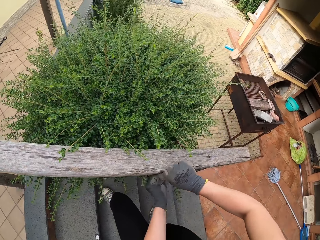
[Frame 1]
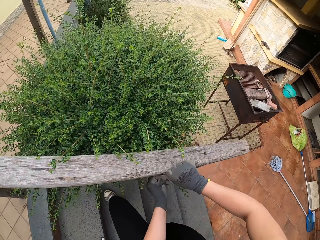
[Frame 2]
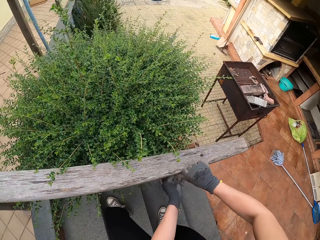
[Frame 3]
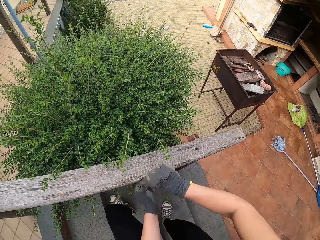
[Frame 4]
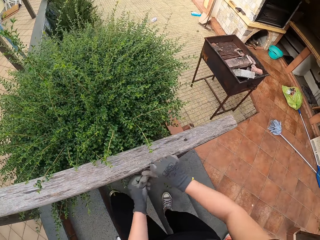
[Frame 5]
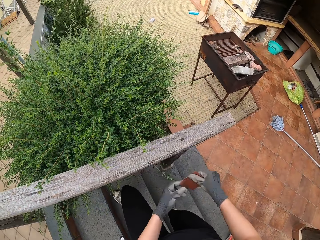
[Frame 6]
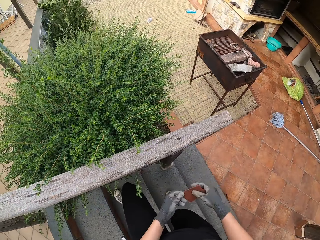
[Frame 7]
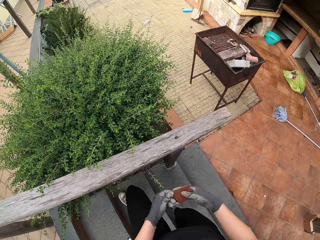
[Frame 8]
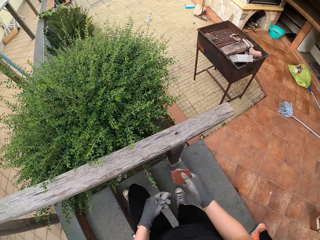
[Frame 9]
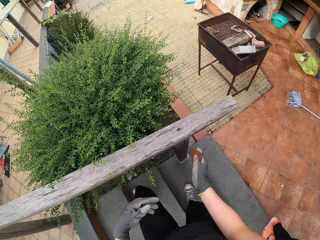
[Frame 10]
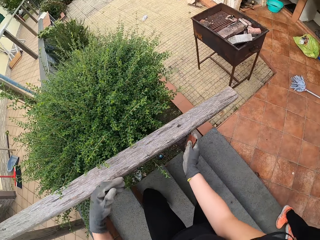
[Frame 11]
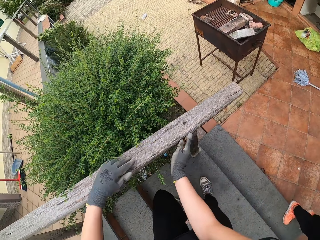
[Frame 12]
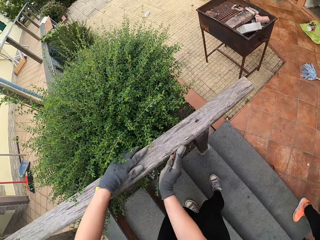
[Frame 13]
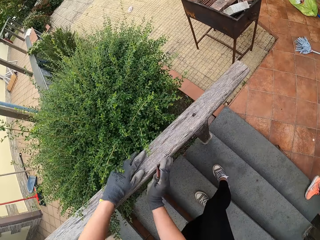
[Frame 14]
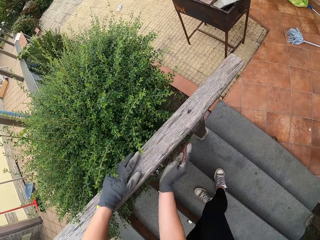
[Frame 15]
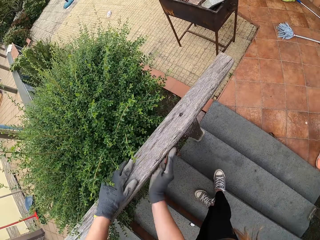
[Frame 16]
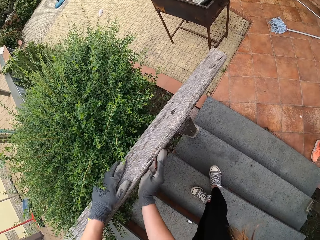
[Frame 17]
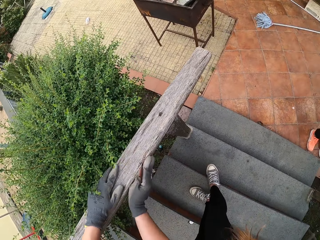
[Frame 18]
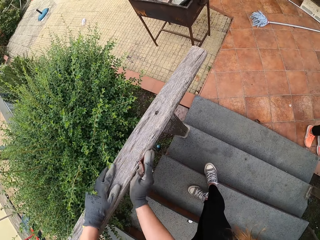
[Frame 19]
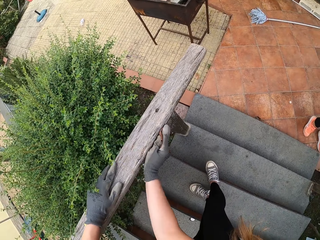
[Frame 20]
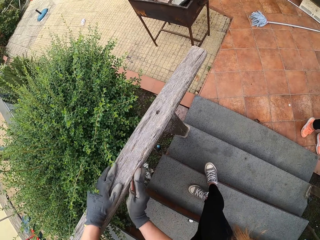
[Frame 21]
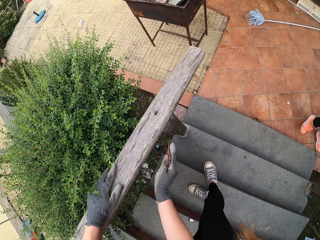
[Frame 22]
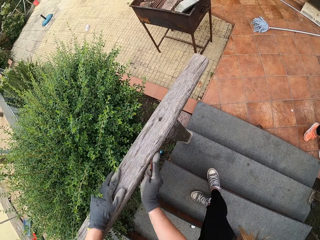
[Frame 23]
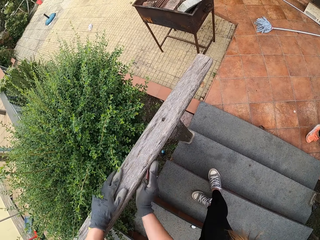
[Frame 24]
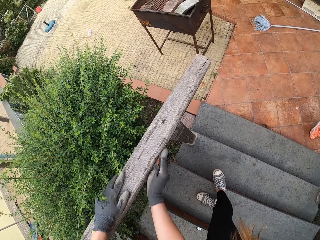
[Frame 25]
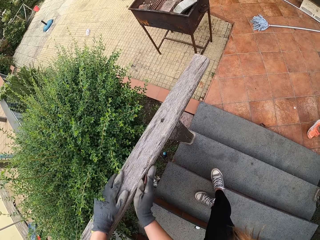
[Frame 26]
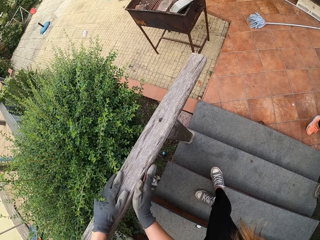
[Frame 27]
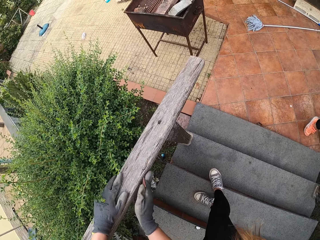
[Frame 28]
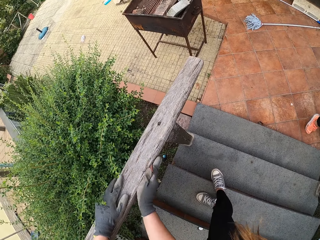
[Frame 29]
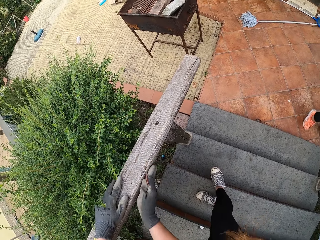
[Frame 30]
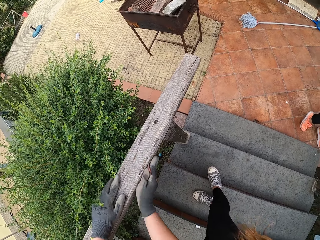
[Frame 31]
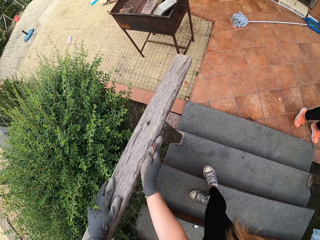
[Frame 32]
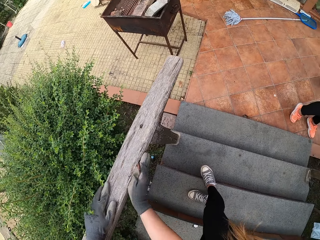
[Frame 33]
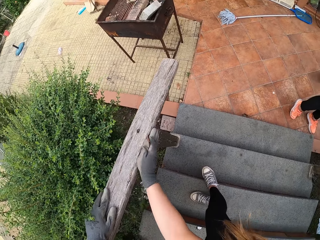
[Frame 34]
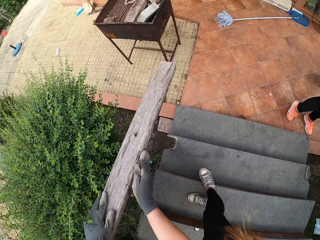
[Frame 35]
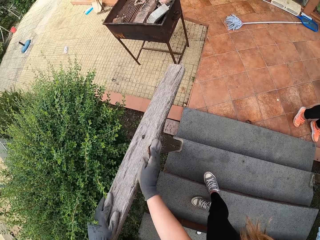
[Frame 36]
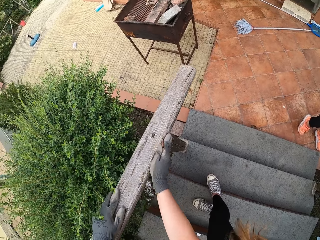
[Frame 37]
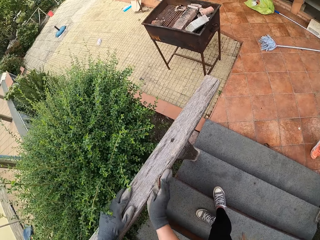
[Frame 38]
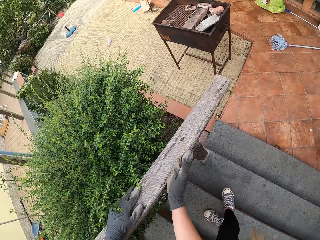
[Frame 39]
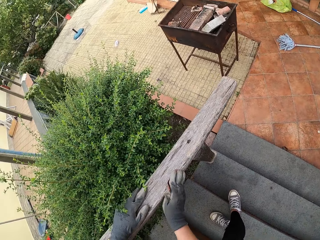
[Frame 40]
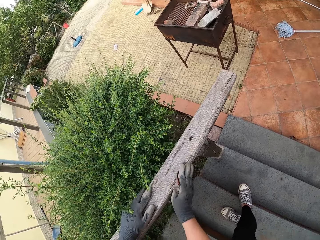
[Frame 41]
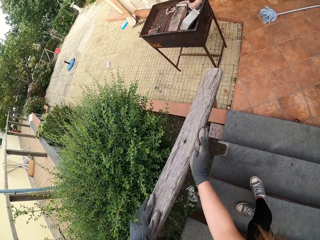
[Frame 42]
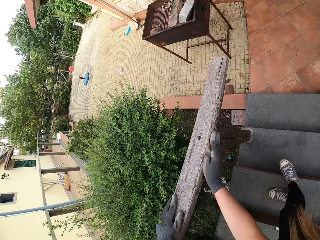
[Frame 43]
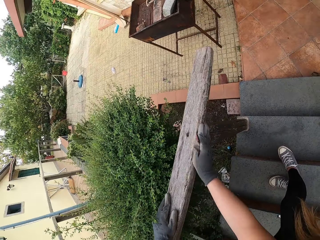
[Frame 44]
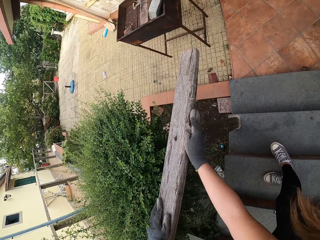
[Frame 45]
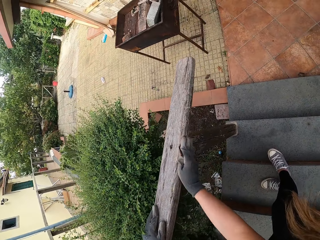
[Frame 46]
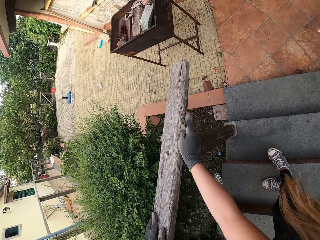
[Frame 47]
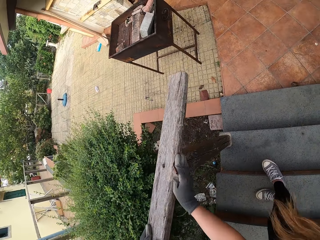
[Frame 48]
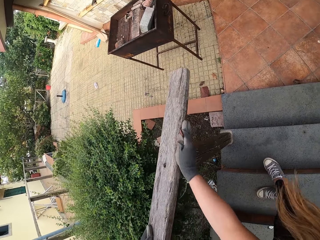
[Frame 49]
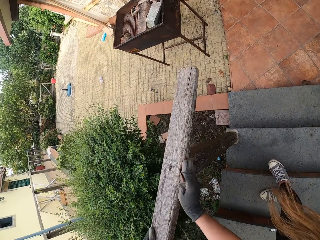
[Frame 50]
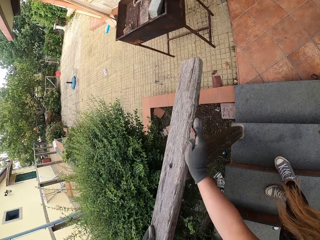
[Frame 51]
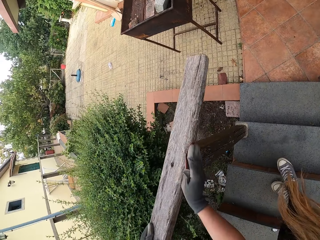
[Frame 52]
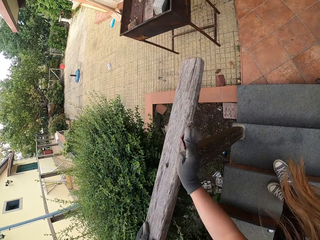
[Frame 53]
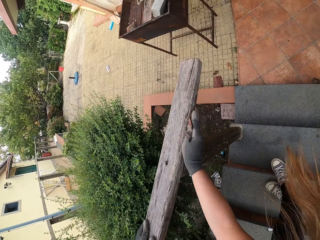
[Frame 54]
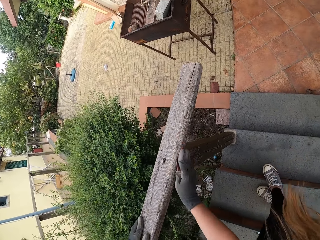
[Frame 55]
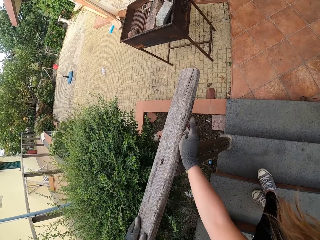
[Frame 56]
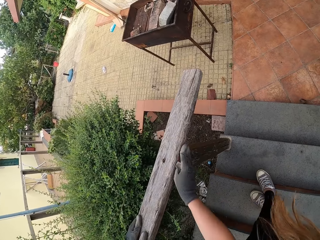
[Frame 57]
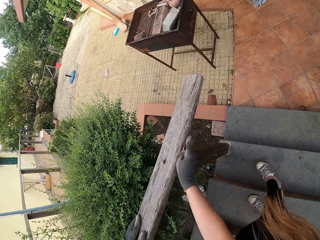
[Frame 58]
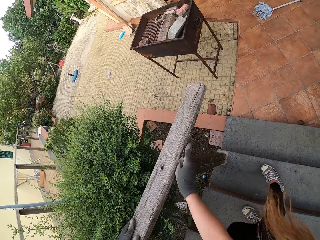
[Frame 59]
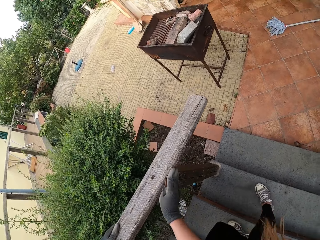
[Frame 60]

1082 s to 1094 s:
The camera wearer holds the sandpaper, holds the wooden rail, and smoothens the wooden rail.

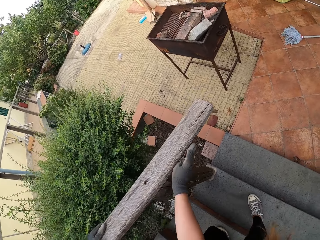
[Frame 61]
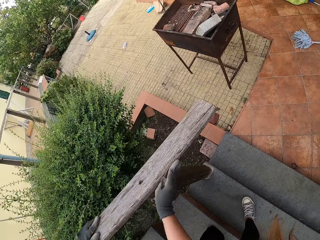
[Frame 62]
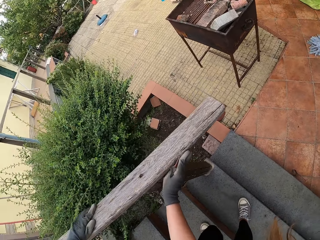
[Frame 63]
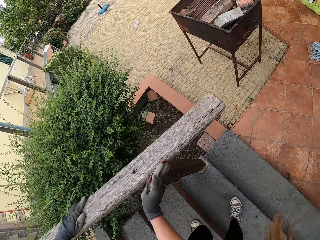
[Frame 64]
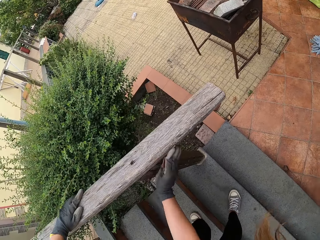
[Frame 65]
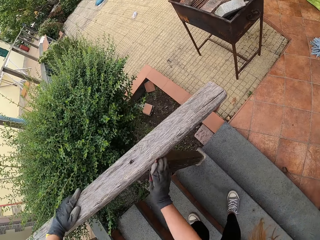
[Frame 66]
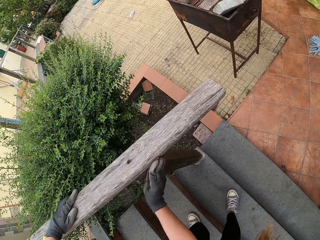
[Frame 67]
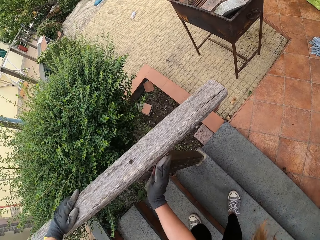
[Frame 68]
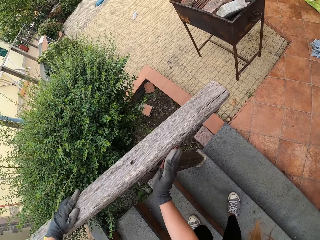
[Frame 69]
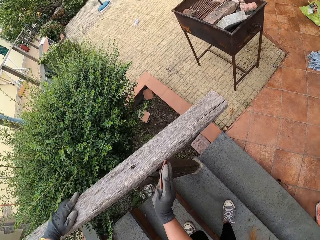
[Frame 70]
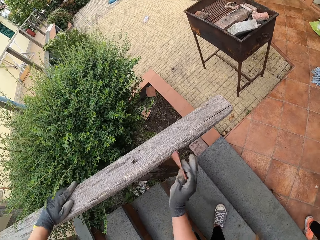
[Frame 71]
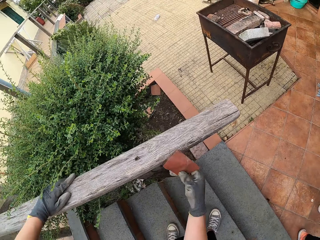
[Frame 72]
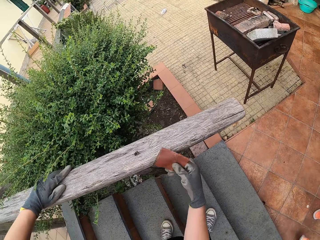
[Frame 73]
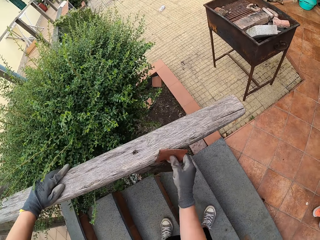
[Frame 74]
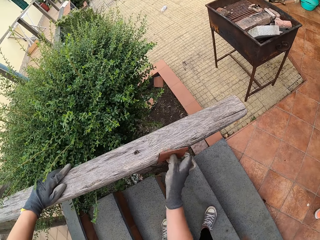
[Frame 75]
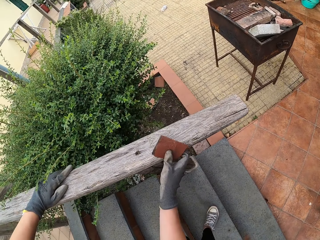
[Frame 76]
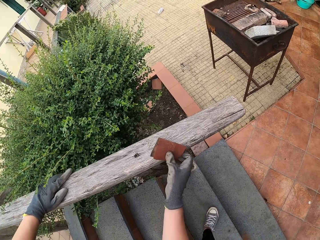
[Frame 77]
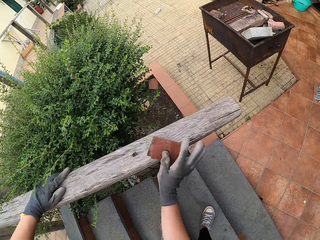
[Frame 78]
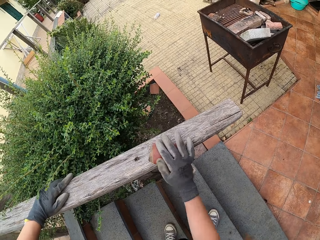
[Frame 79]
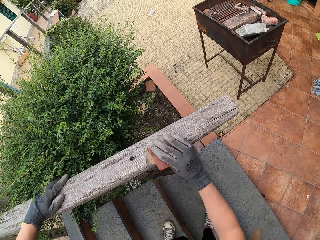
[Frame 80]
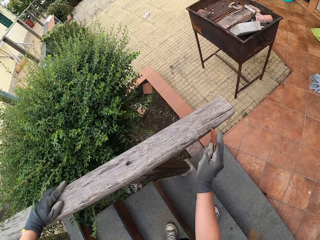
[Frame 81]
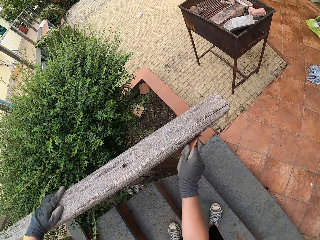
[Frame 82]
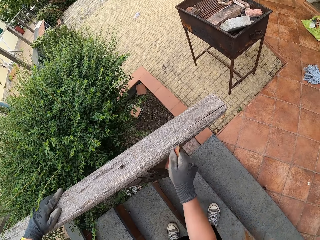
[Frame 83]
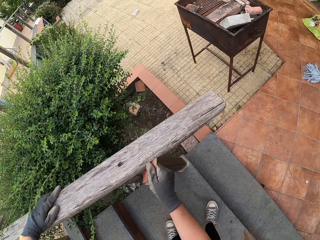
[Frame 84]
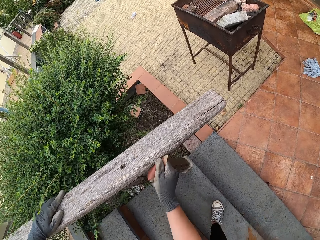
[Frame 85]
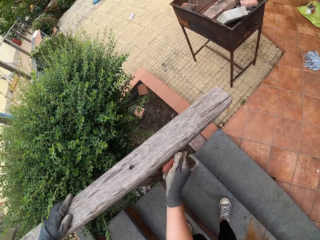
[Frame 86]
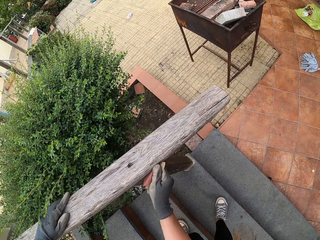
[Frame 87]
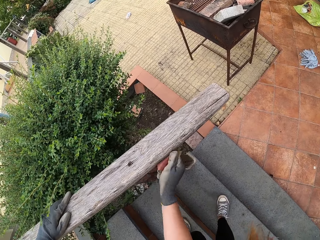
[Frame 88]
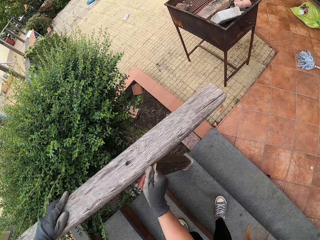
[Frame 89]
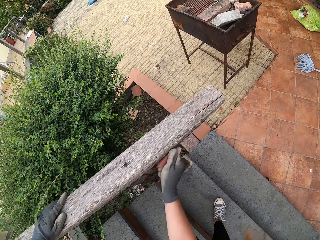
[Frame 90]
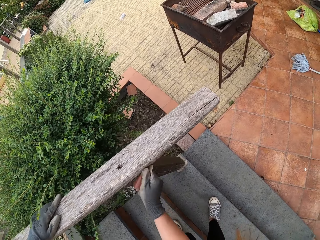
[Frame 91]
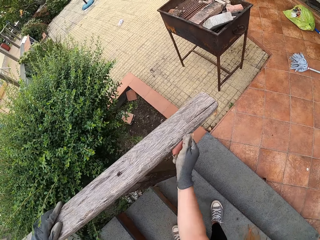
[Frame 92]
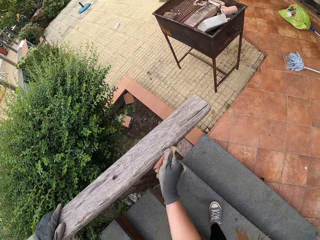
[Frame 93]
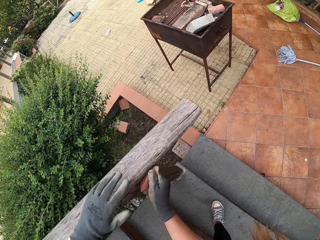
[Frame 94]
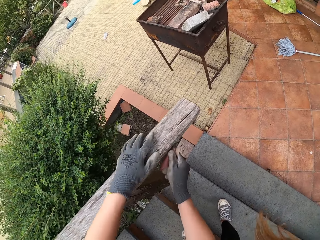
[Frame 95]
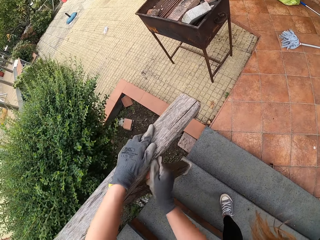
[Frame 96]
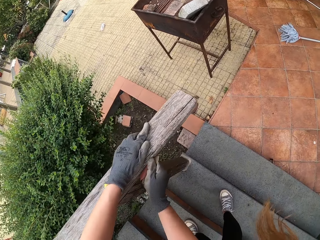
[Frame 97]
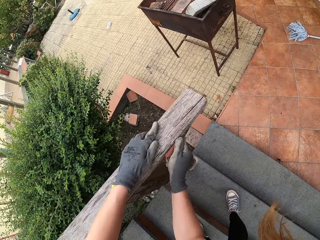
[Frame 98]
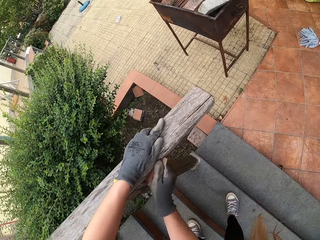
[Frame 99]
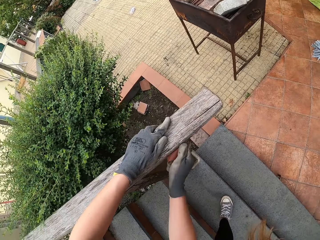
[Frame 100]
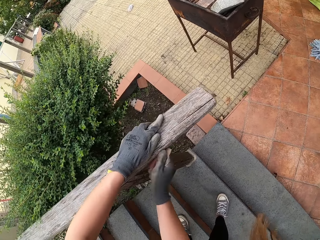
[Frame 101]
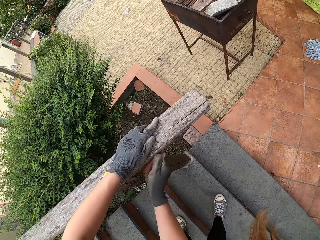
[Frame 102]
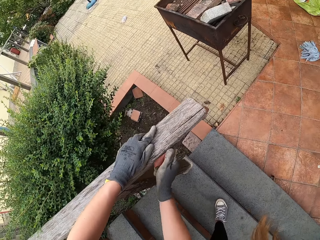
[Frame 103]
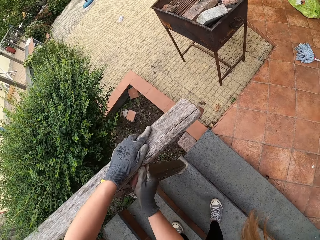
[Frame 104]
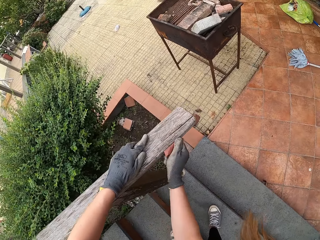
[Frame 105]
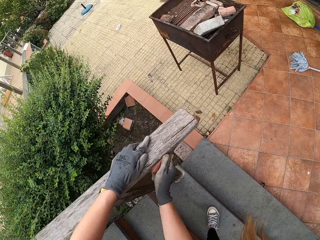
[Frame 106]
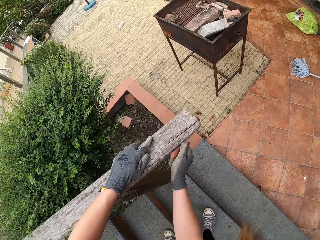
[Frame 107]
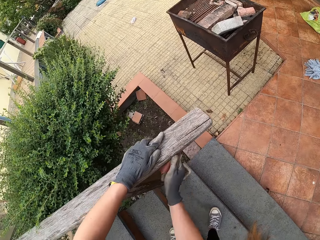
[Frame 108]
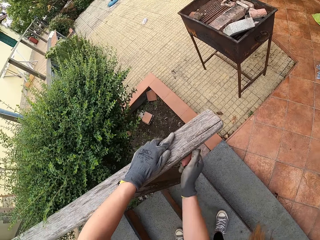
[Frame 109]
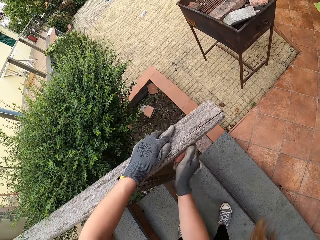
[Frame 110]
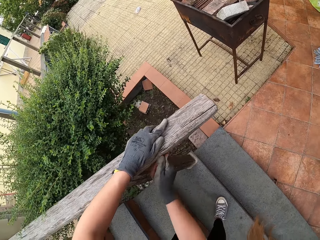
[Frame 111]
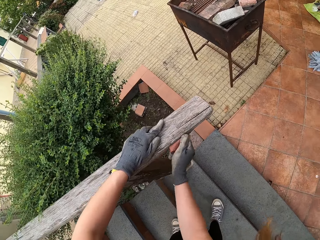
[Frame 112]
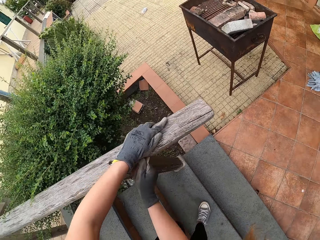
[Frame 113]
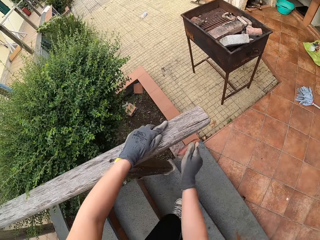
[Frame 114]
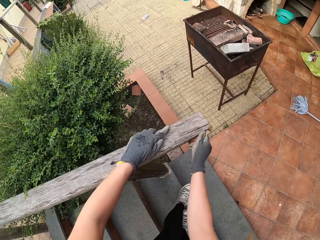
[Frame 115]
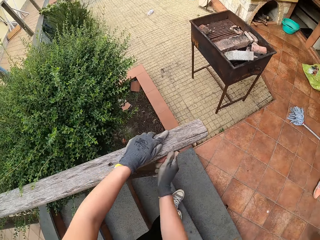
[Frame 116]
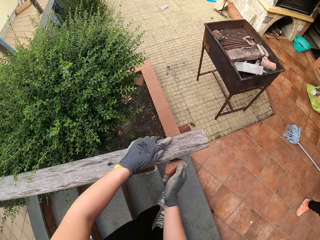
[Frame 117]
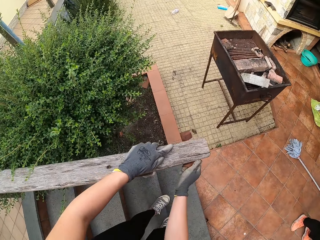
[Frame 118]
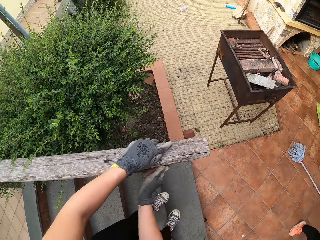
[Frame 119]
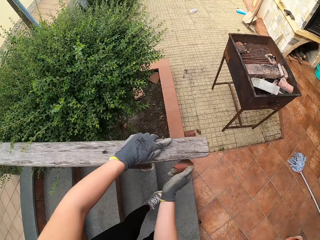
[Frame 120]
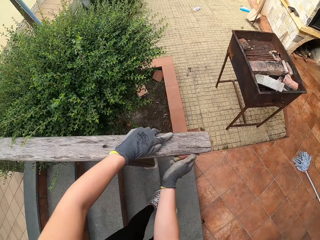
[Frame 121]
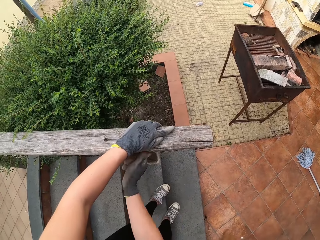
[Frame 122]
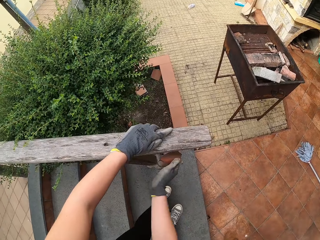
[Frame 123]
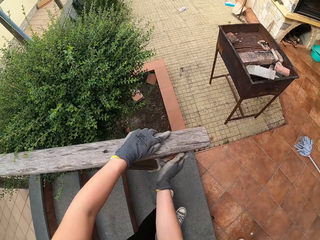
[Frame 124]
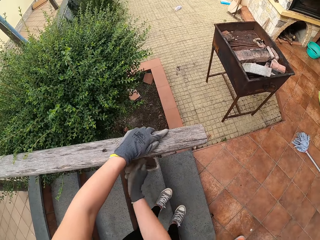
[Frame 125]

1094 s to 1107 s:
The camera wearer moves his hand on the wooden rail. A woman stands on the compound.
